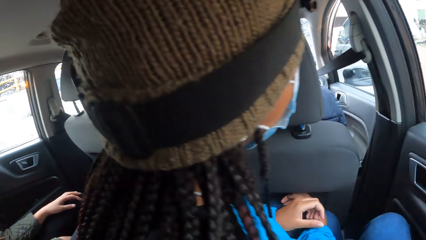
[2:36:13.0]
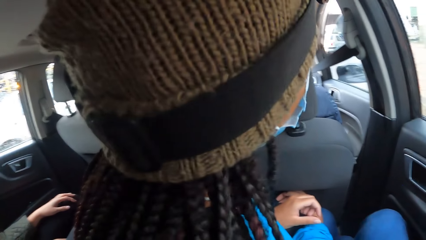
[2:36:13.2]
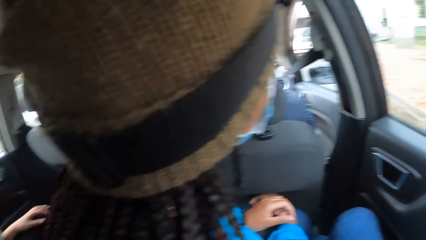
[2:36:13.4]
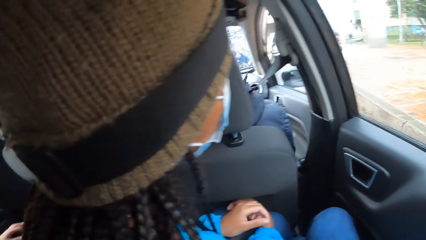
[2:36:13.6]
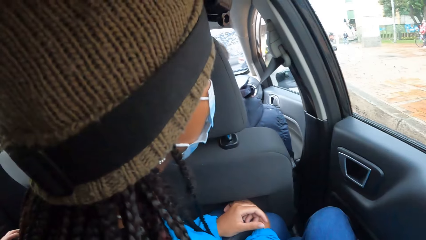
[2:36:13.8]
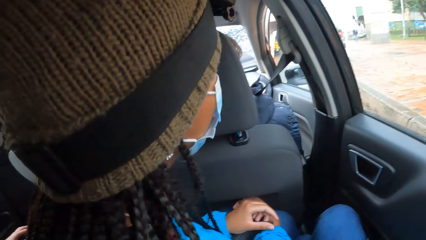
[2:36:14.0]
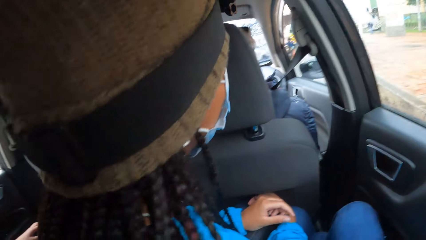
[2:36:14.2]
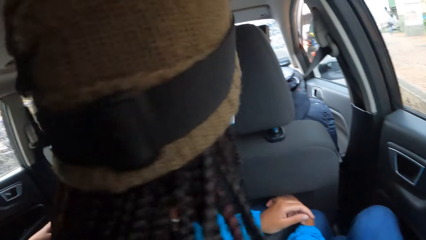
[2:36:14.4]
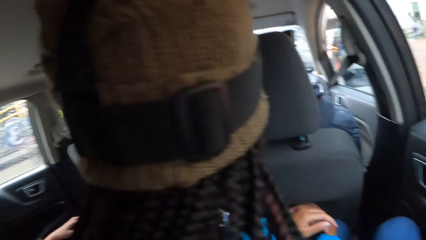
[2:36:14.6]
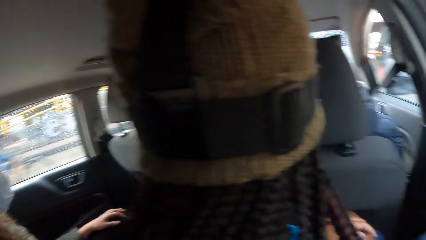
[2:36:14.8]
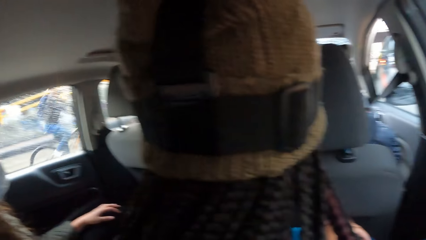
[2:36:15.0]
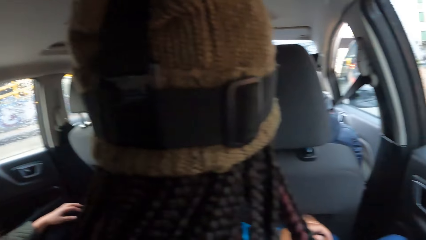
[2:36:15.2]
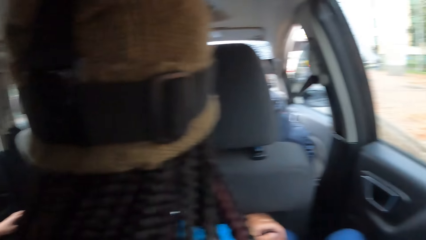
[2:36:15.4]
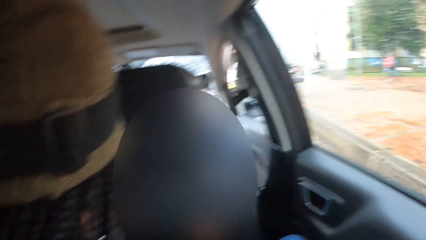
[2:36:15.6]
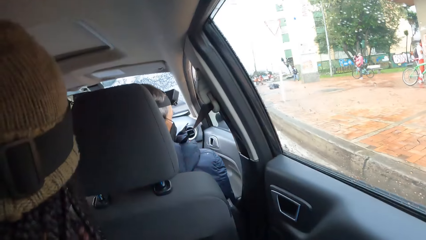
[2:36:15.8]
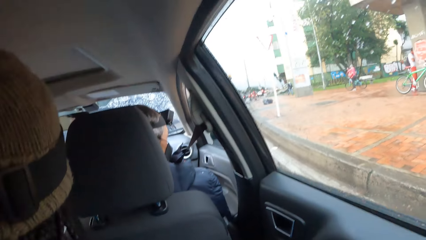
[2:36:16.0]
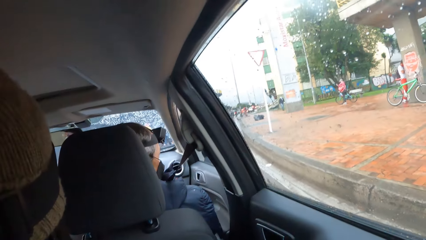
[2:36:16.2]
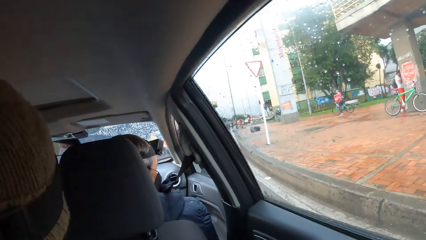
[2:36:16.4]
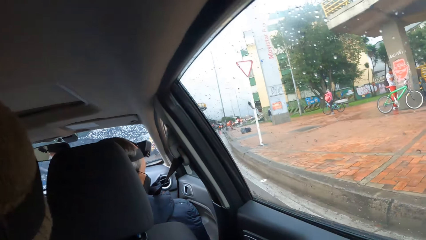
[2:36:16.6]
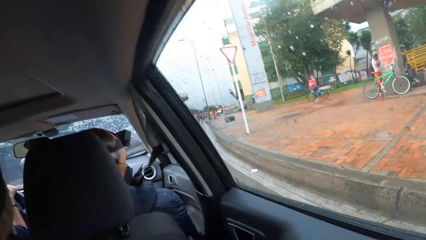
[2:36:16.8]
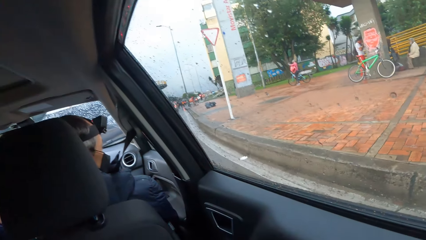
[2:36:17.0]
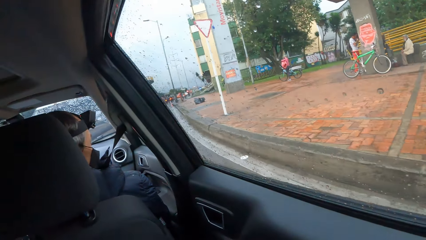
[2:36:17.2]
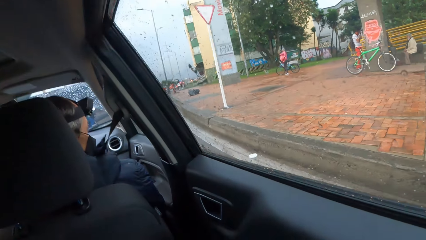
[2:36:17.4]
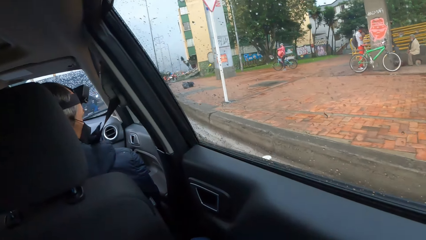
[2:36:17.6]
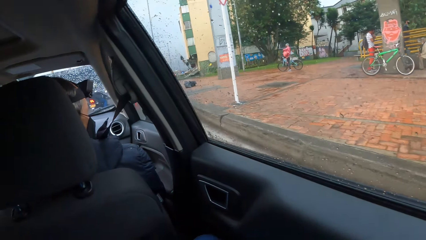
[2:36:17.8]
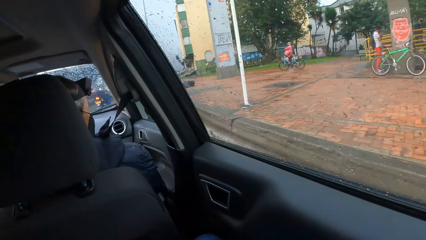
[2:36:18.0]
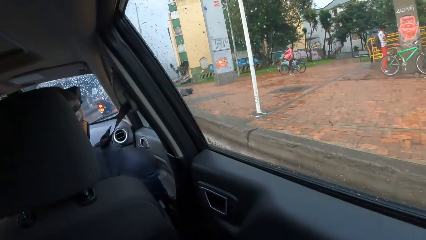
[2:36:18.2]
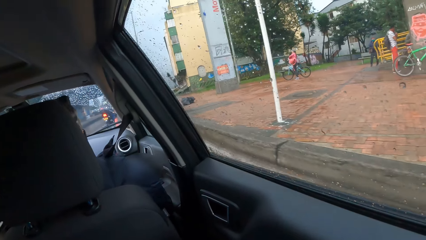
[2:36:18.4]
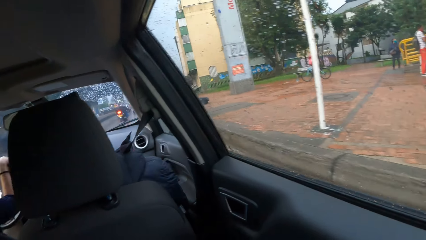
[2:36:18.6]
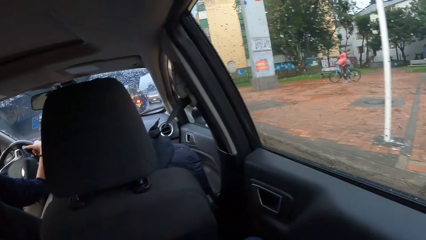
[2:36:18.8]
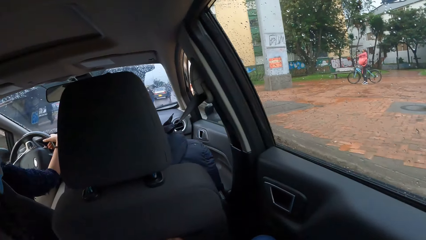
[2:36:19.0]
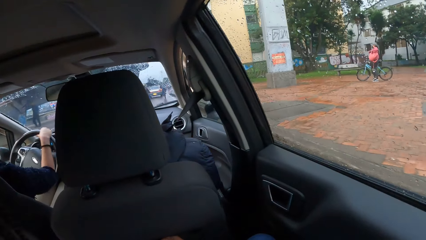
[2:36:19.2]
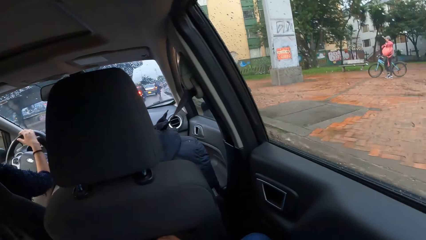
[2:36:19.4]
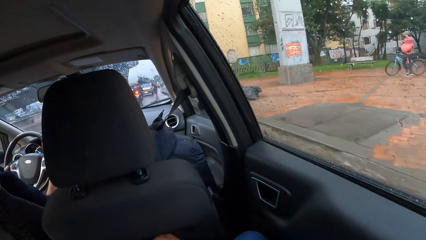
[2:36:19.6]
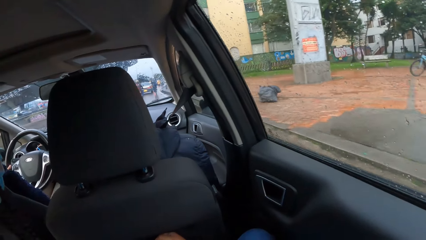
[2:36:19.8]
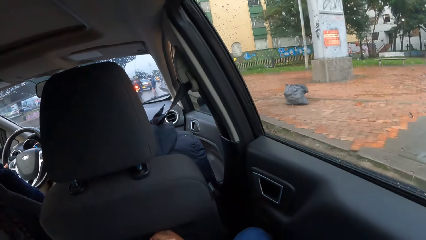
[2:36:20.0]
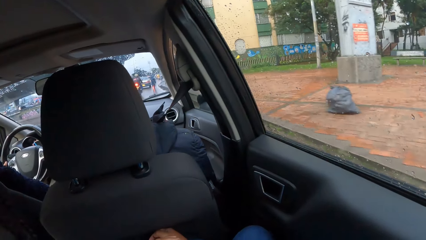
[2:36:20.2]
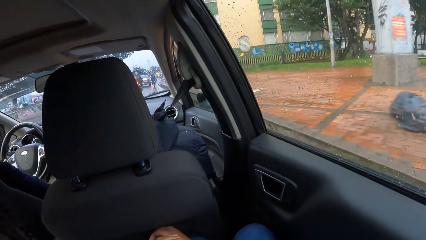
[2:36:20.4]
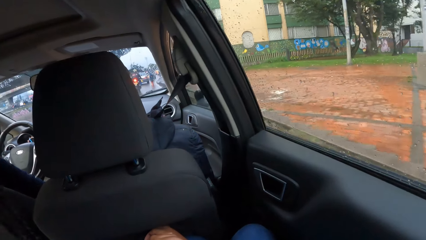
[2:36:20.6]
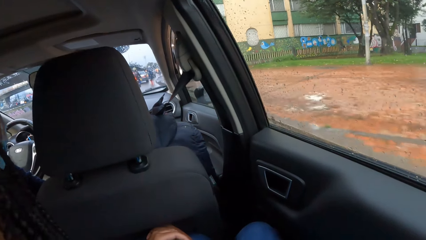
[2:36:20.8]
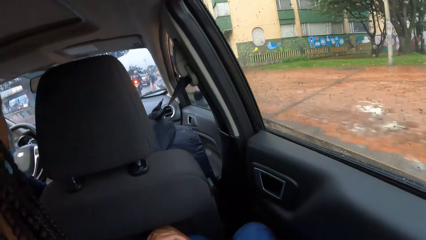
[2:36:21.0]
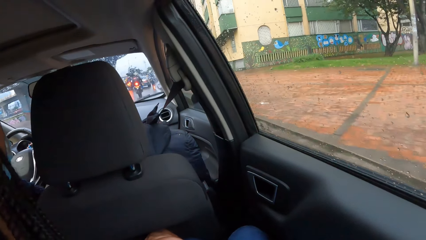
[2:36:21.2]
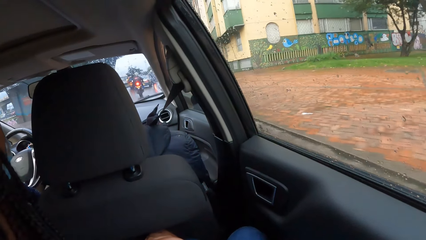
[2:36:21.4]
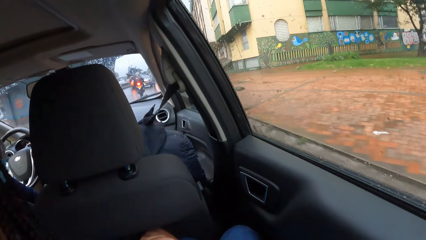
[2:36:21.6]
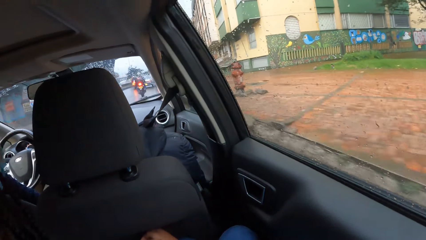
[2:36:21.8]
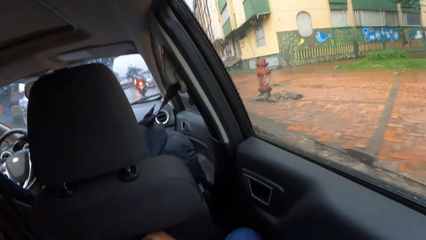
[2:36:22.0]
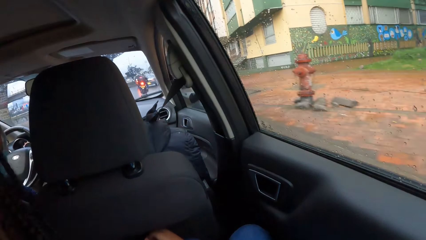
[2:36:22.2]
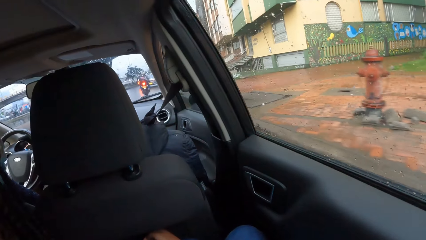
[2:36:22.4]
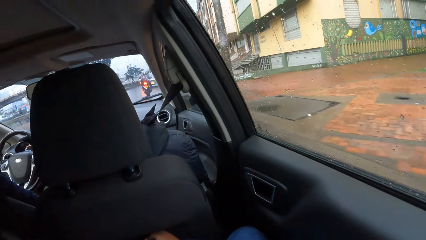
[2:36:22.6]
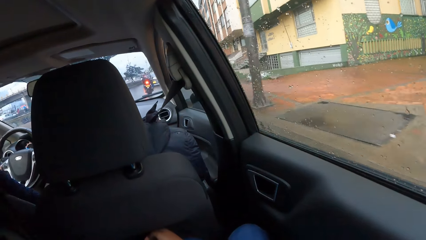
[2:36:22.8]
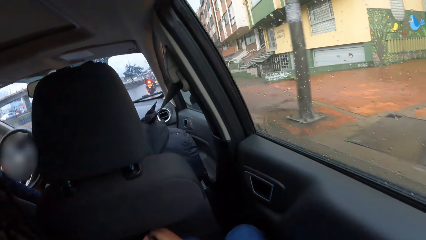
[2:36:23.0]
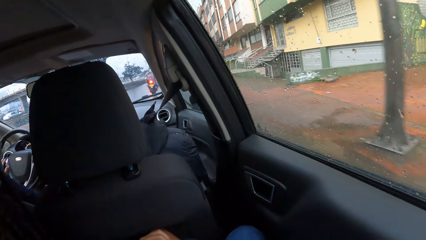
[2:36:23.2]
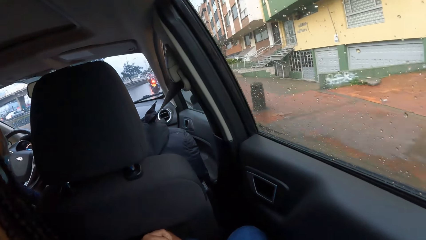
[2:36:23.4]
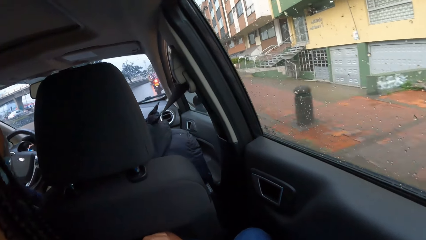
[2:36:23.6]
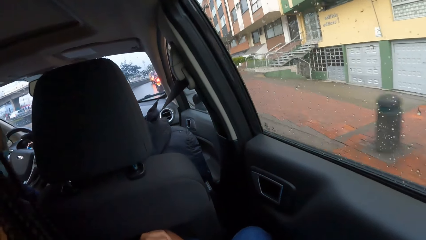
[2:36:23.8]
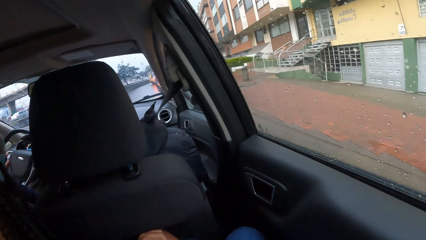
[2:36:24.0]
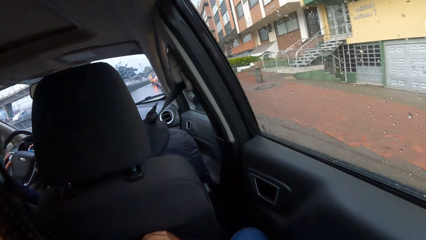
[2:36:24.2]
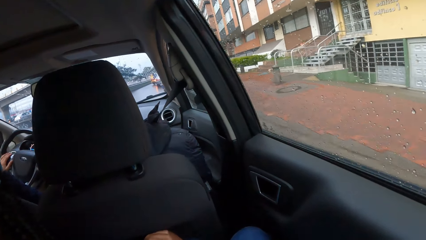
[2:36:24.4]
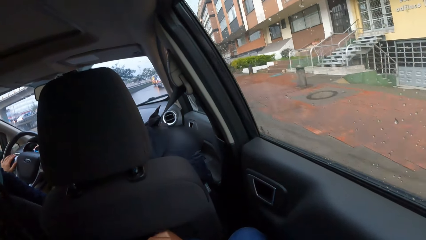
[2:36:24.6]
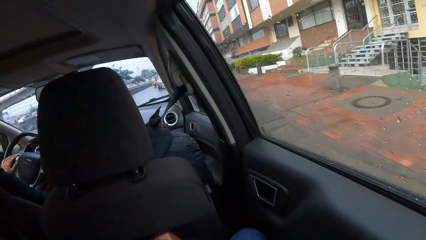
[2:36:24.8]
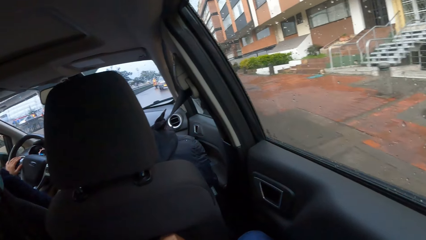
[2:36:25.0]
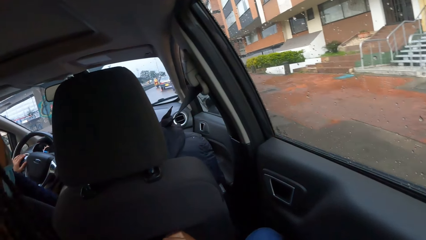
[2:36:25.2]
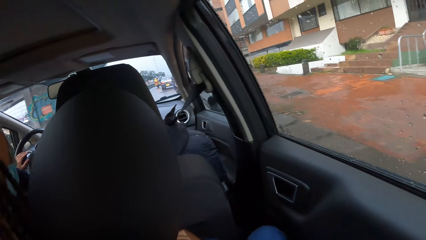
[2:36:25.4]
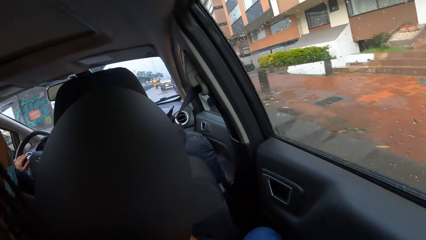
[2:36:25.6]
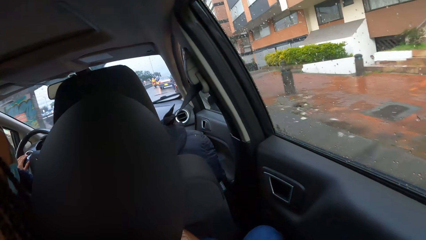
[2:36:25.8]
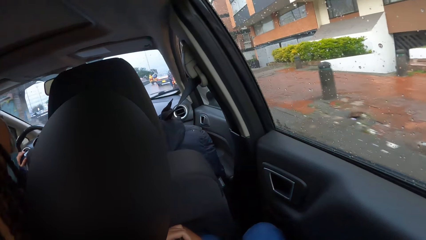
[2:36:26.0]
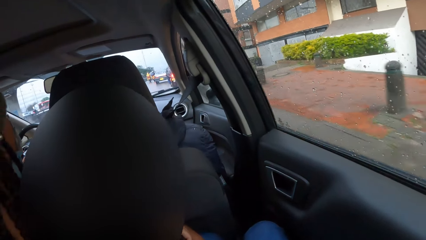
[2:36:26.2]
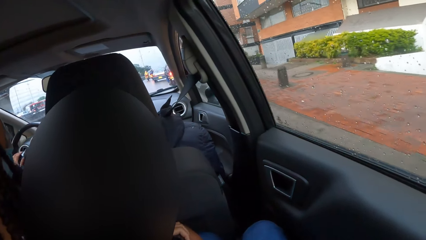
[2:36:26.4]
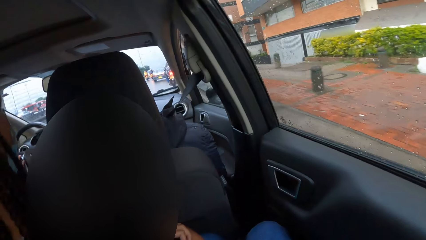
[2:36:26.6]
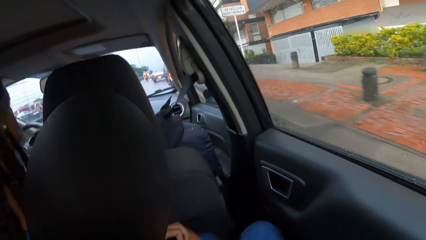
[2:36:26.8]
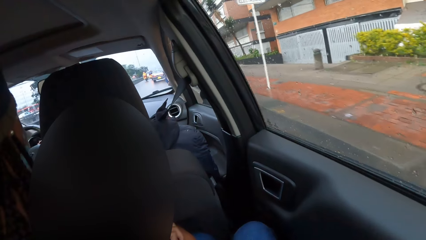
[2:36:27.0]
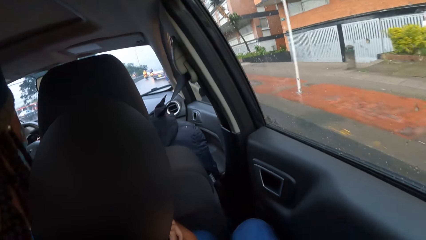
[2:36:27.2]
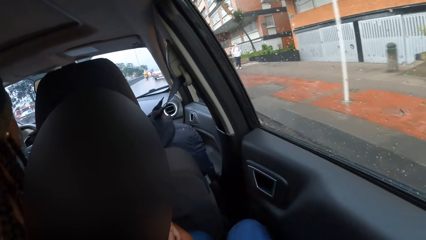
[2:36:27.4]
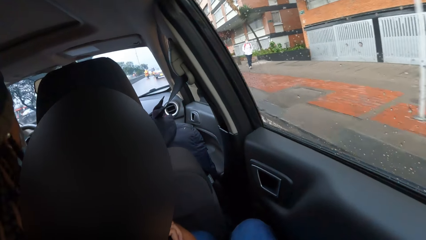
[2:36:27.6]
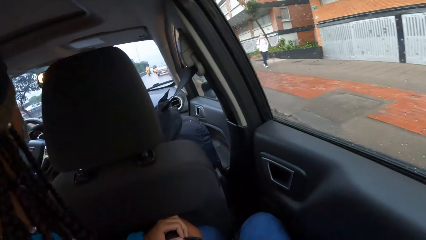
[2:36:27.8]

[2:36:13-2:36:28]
The camera wearer looks around. They look outside the car.
